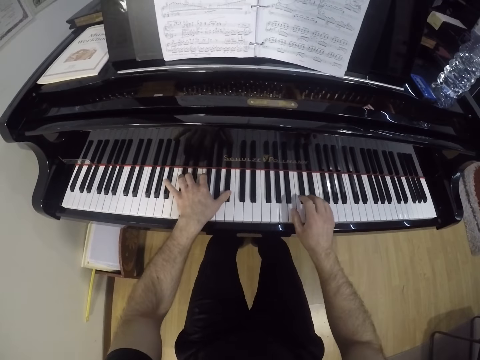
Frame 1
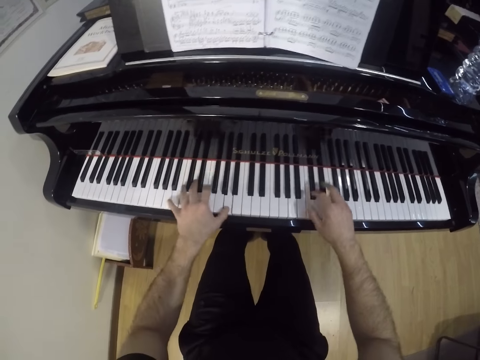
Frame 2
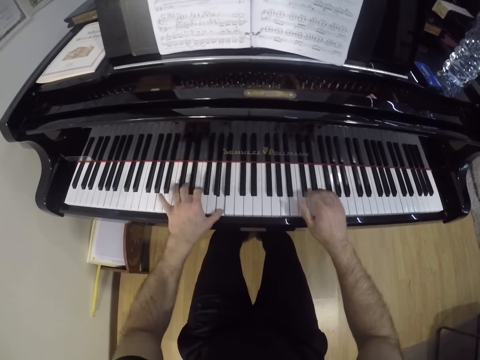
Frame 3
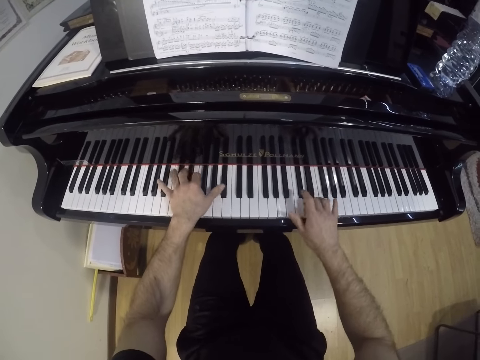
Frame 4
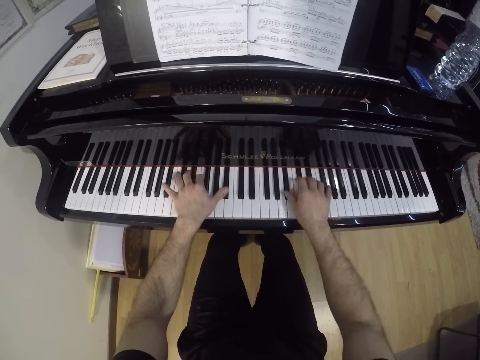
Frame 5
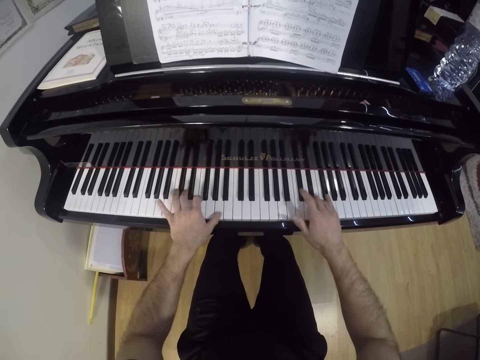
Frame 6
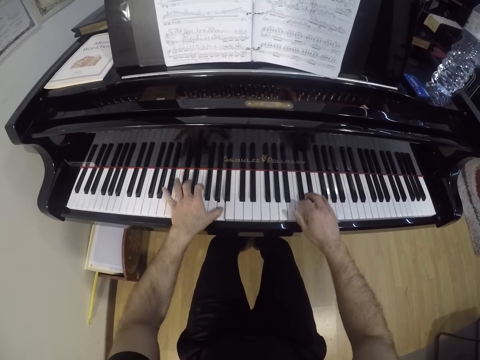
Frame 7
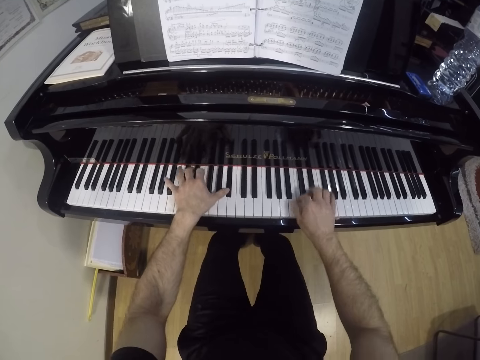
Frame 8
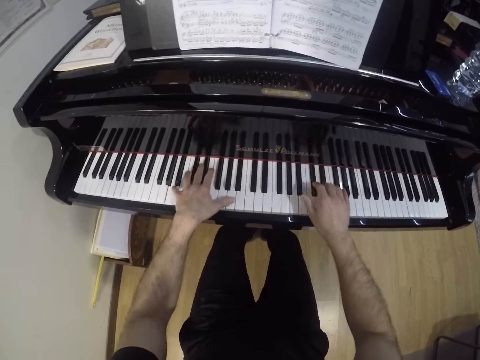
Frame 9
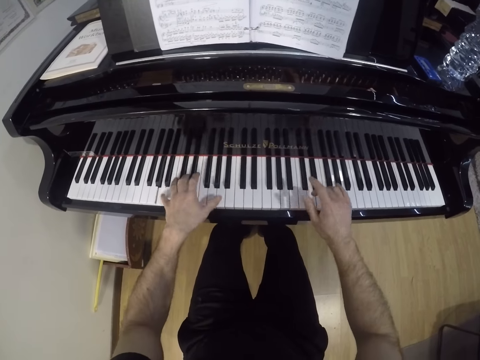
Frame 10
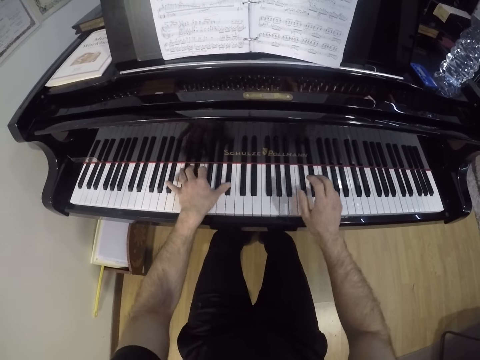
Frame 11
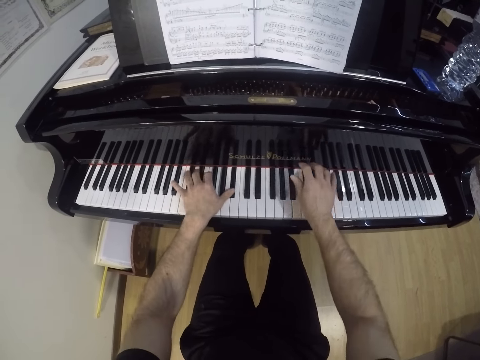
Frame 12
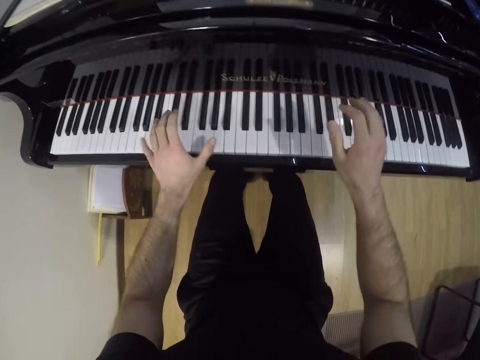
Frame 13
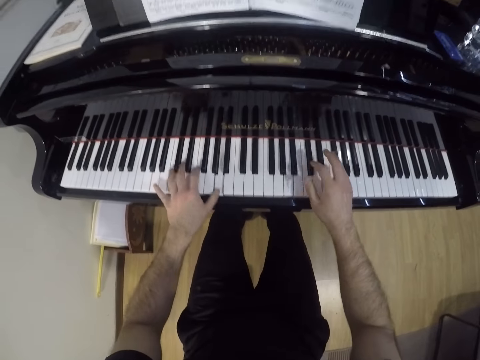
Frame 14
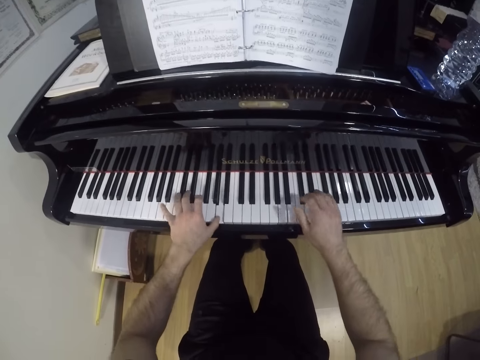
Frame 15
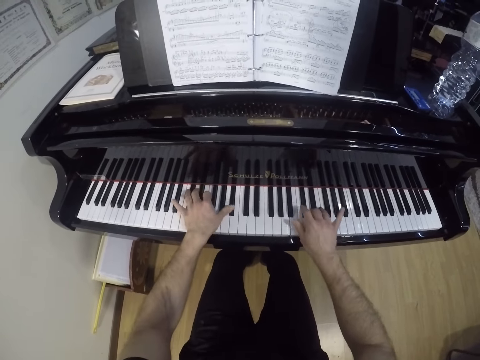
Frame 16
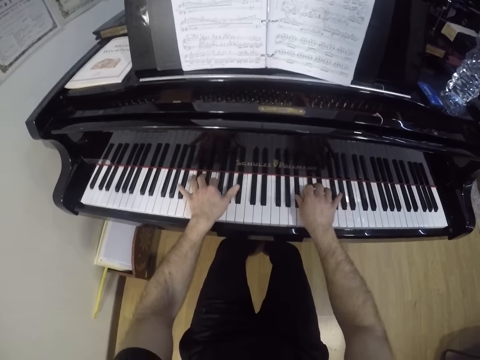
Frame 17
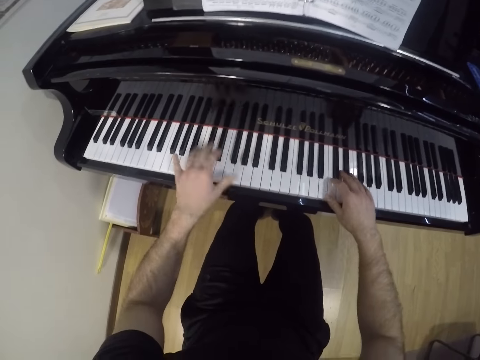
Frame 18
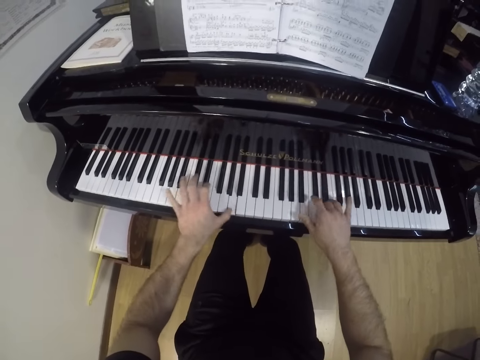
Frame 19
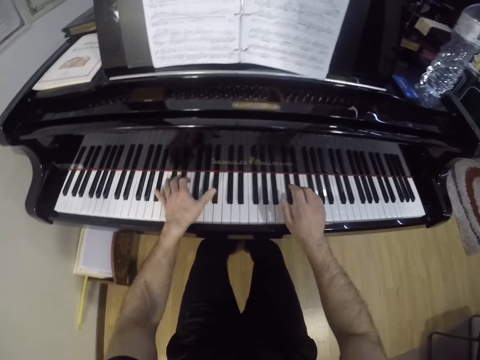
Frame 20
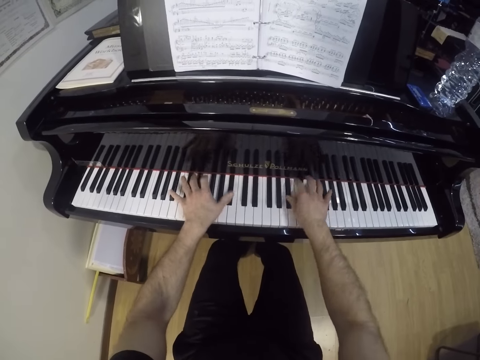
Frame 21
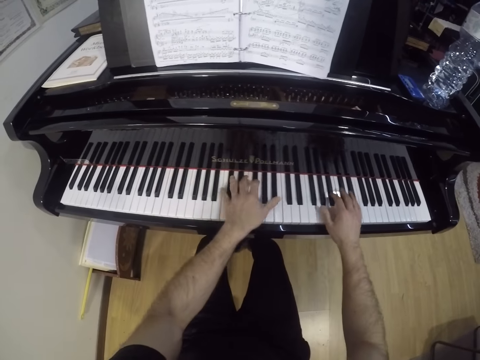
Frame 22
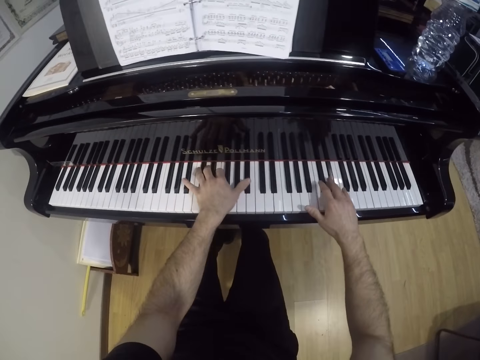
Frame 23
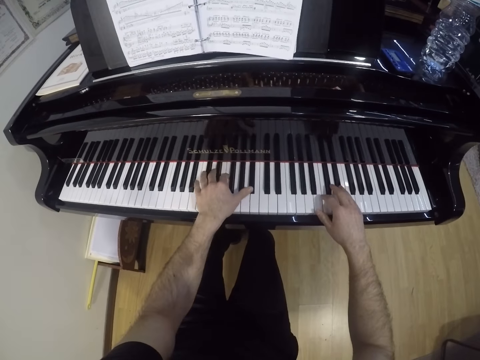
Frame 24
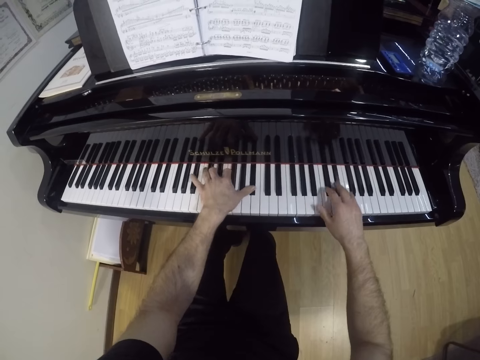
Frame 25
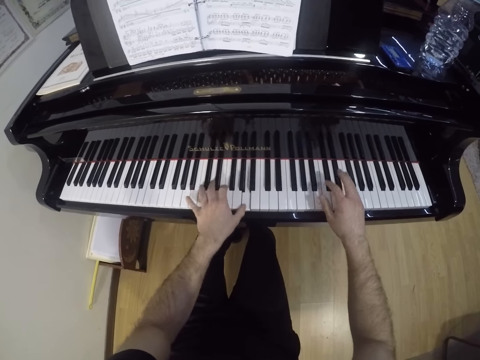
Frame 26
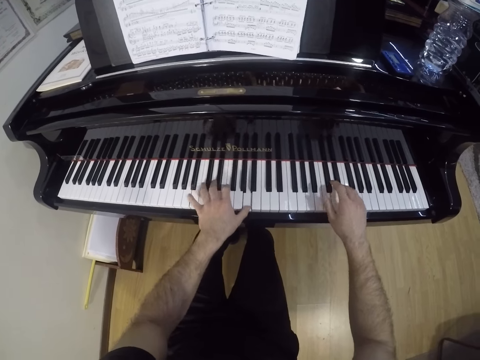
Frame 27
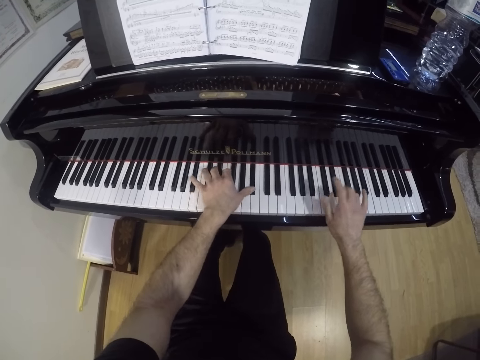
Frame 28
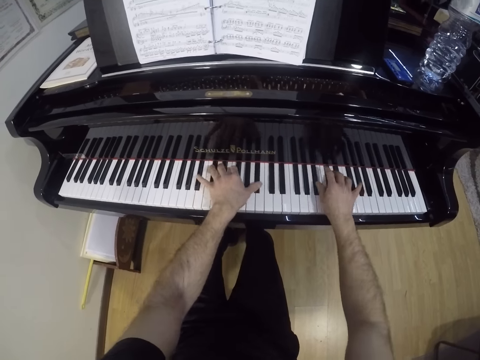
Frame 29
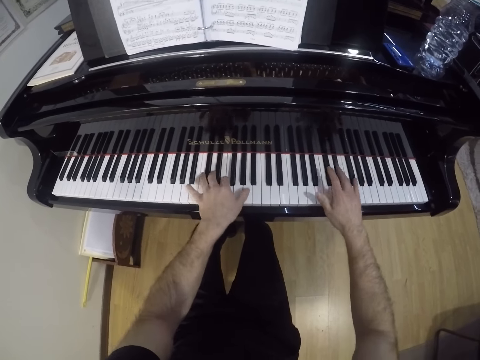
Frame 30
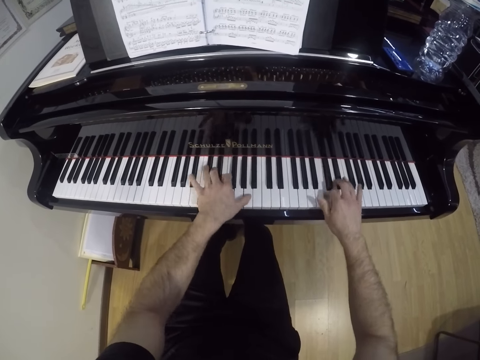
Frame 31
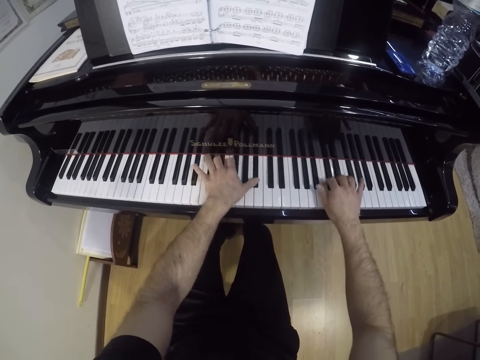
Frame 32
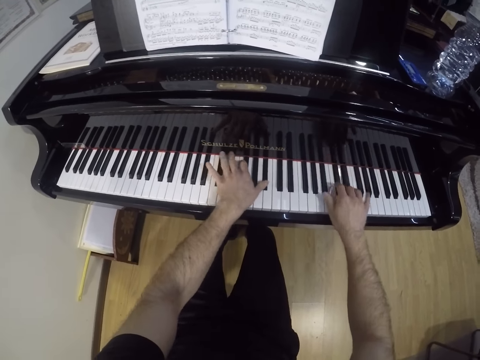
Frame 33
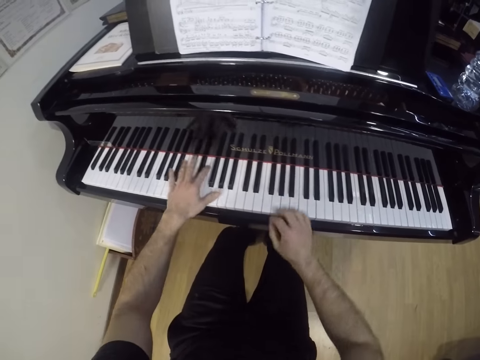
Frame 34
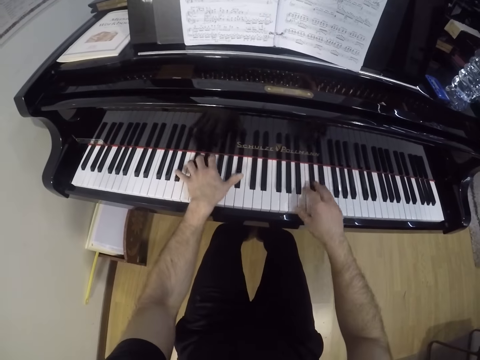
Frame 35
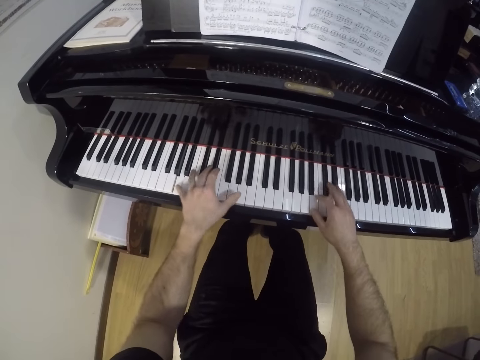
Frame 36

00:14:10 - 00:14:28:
The camera wearer looks at the keyboard. They move both hands to the right and play down keys of the keyboard.

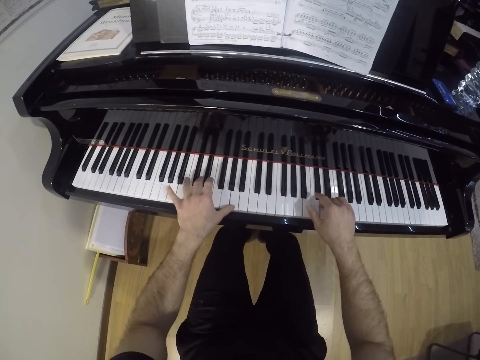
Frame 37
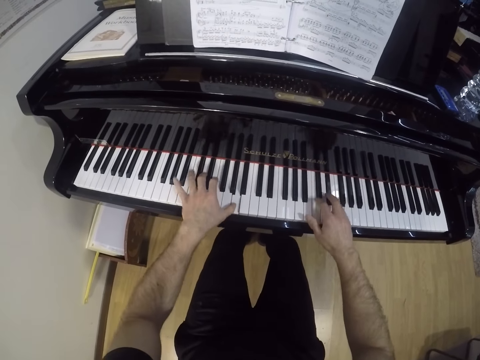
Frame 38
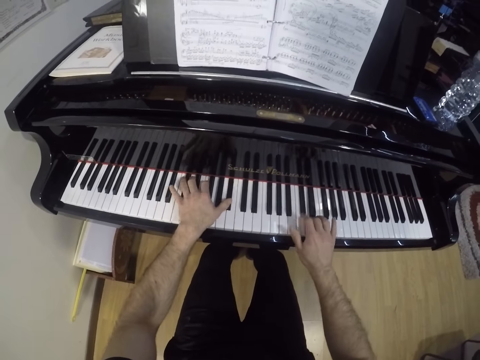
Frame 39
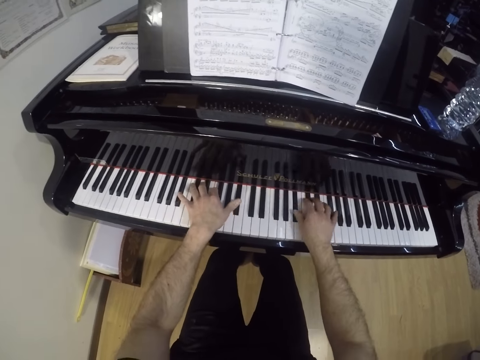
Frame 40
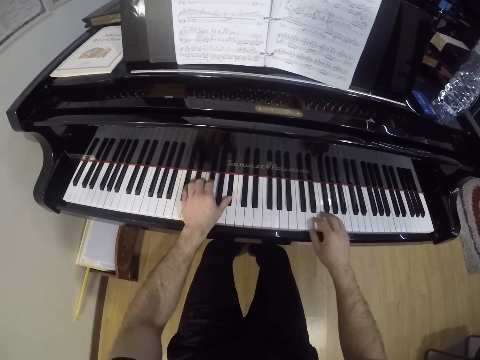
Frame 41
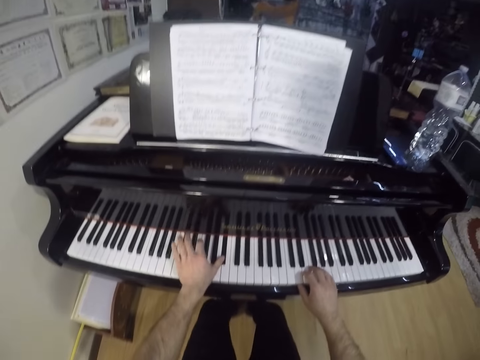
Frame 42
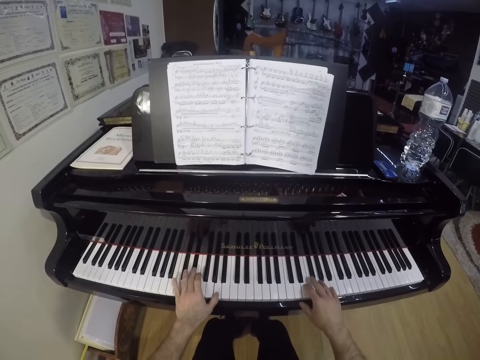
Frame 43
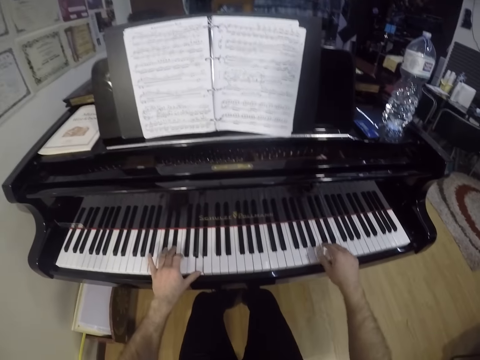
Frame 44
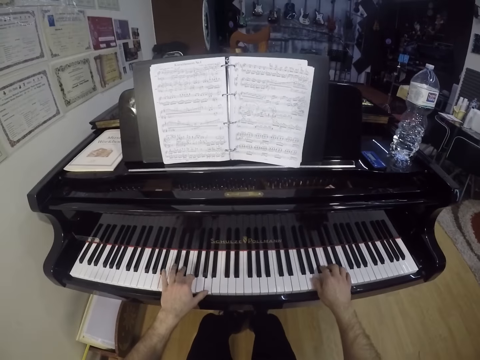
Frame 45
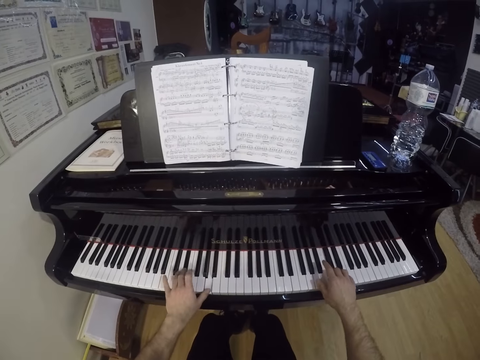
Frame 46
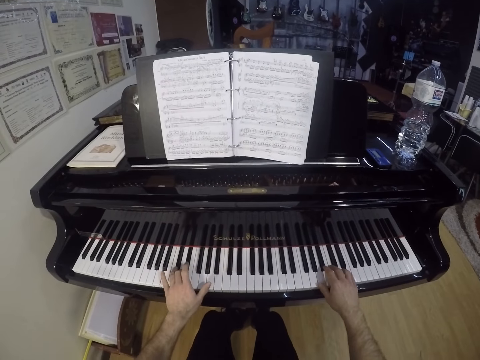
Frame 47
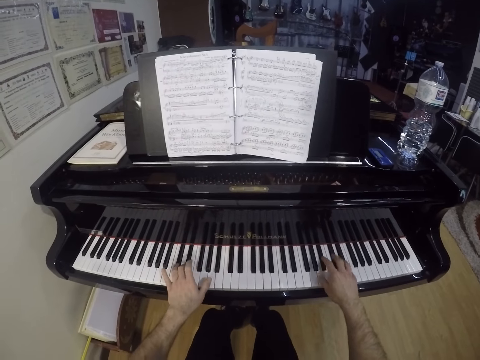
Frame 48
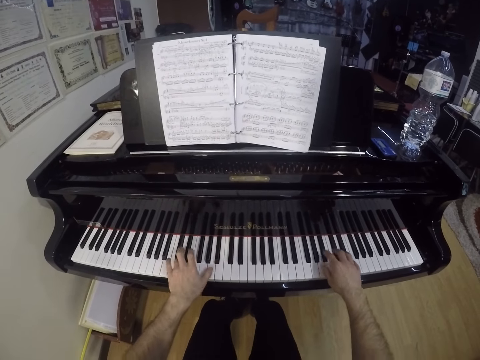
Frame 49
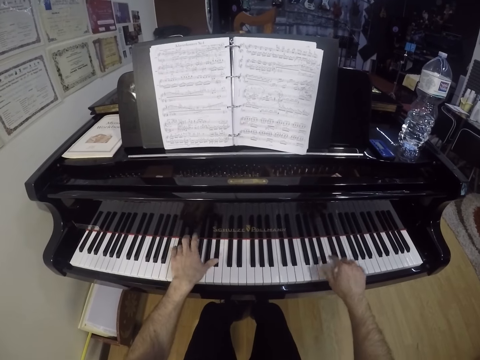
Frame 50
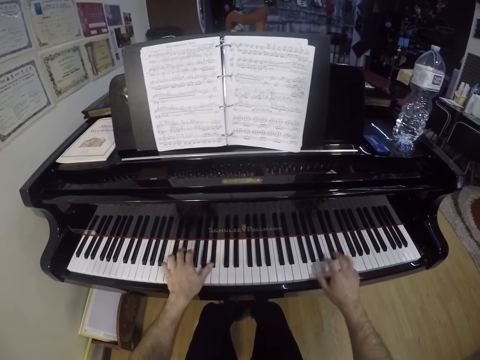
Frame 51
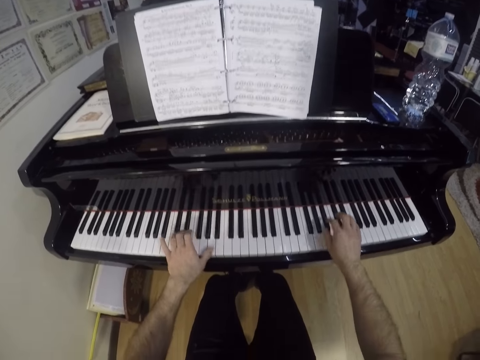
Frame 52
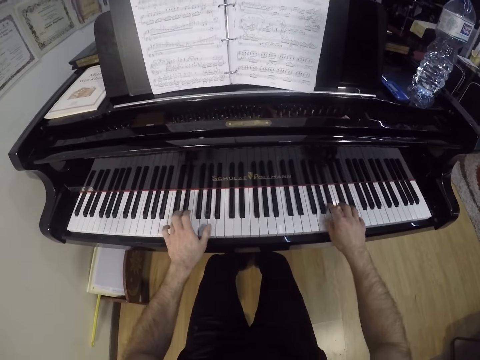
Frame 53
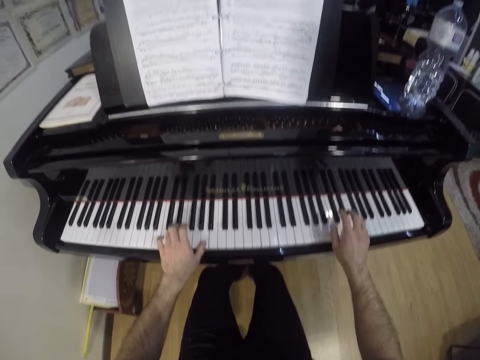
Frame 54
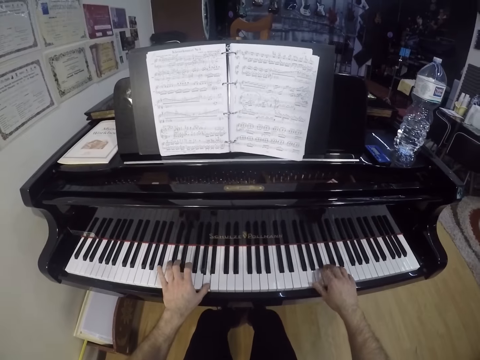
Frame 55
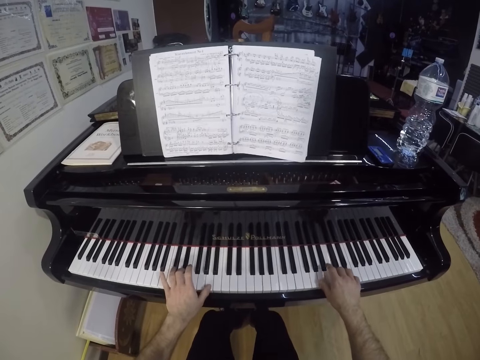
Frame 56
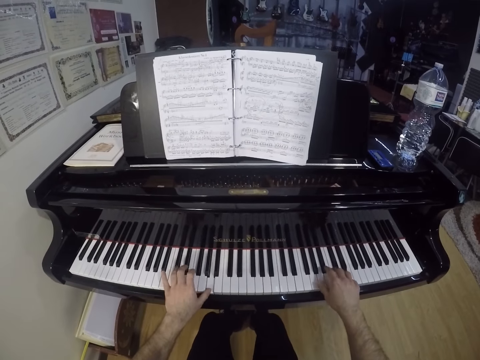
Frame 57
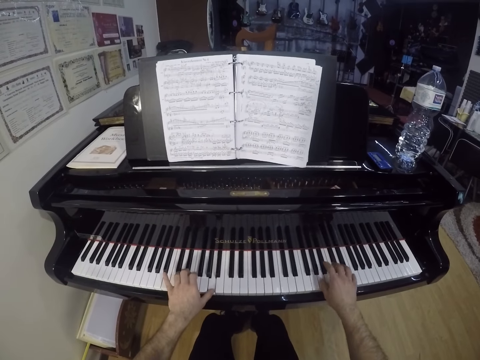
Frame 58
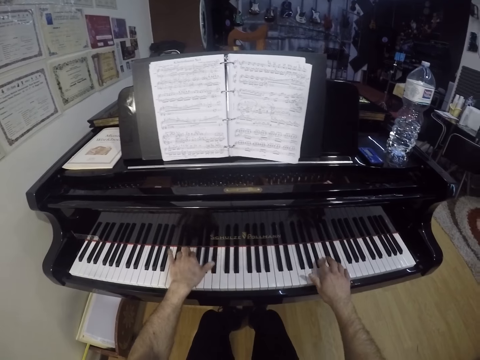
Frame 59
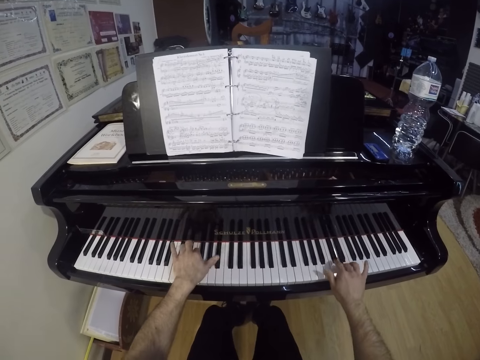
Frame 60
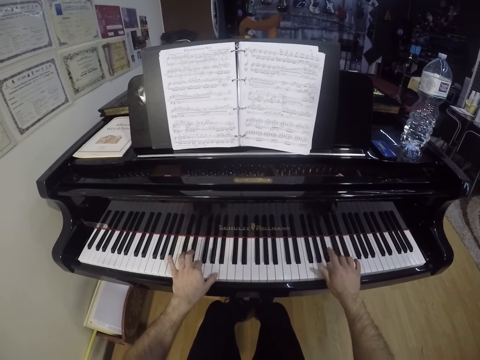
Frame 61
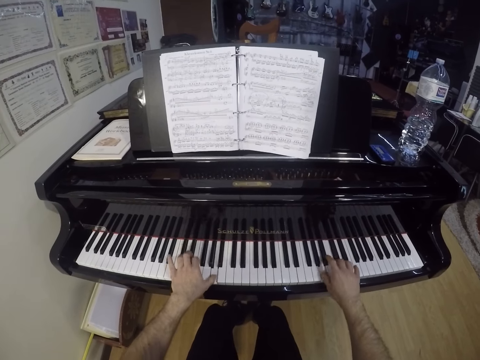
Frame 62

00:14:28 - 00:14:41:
The camera wearer stops playing the keyboard with his right hand.
